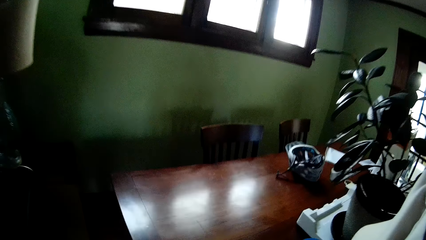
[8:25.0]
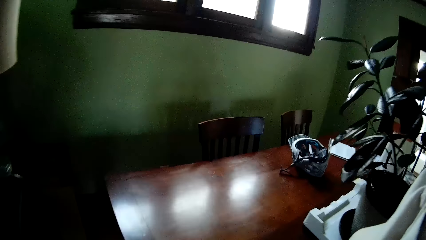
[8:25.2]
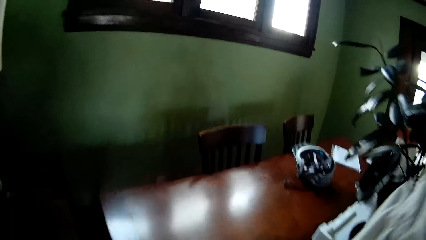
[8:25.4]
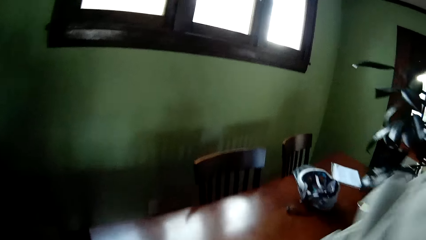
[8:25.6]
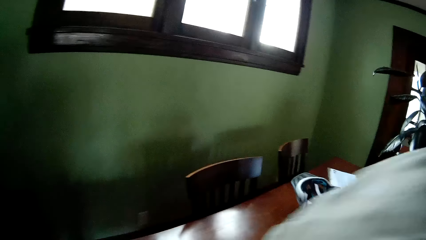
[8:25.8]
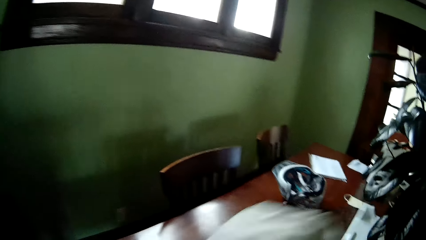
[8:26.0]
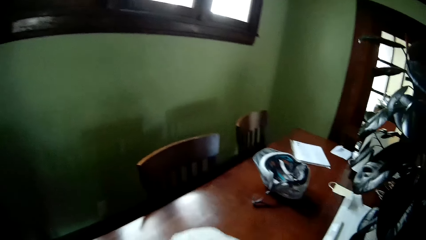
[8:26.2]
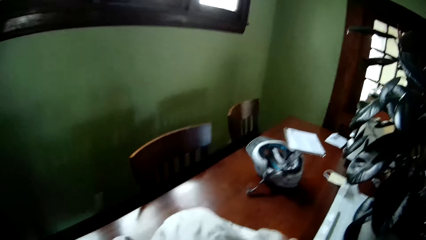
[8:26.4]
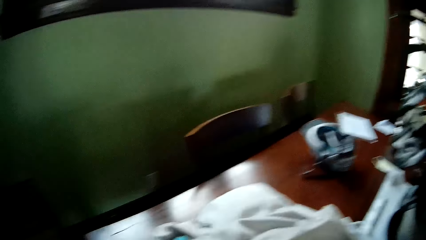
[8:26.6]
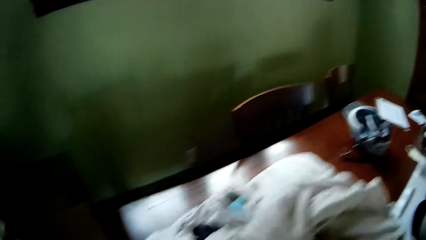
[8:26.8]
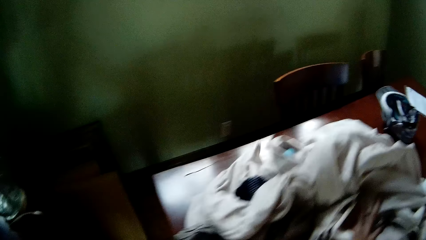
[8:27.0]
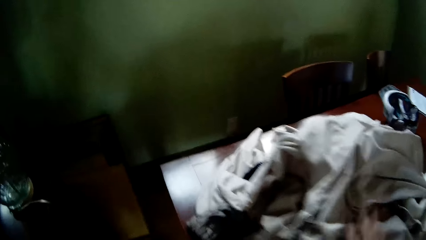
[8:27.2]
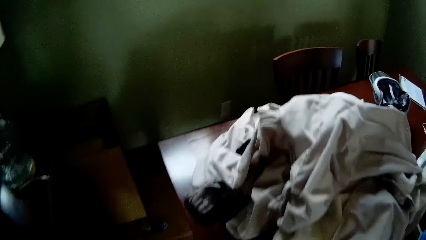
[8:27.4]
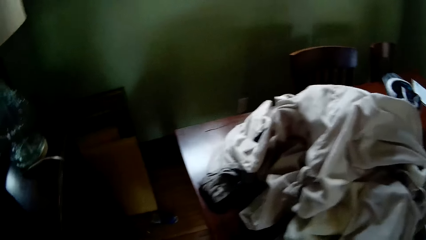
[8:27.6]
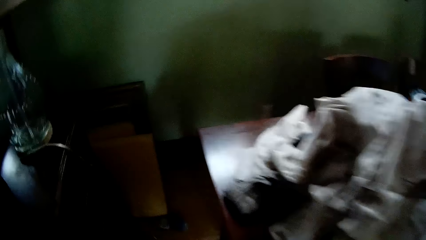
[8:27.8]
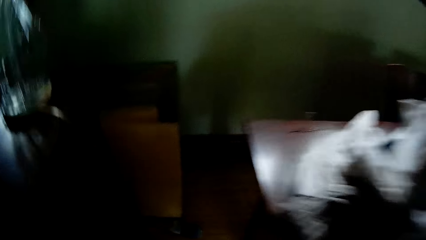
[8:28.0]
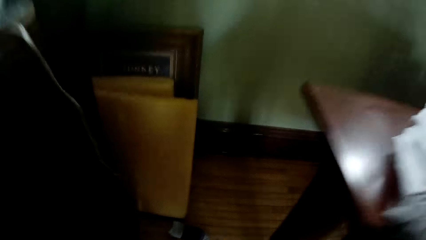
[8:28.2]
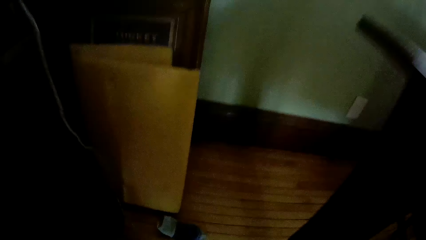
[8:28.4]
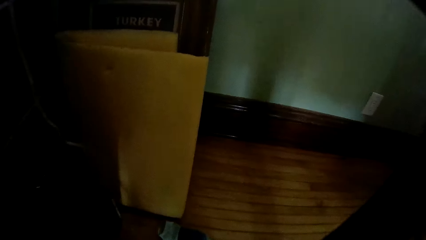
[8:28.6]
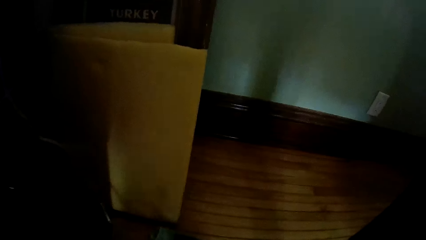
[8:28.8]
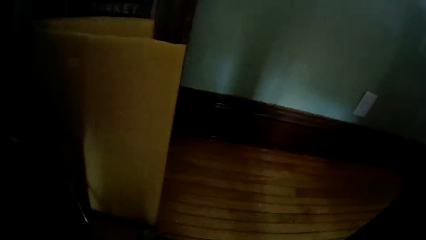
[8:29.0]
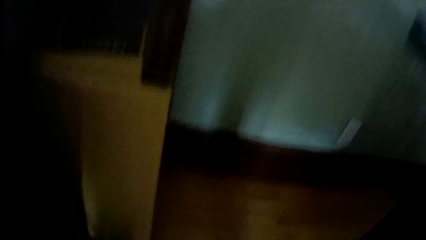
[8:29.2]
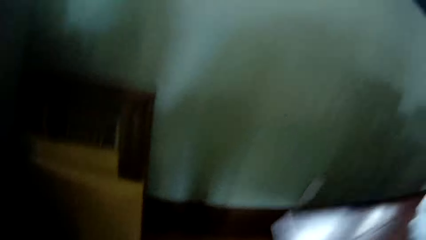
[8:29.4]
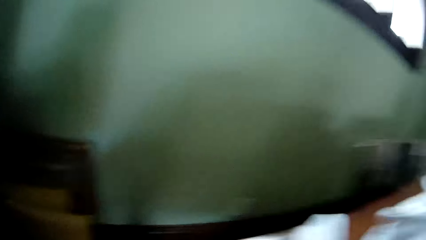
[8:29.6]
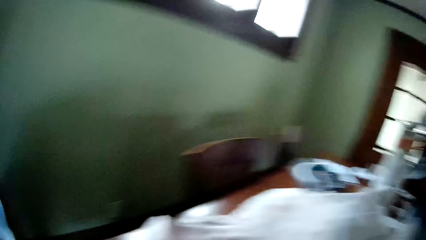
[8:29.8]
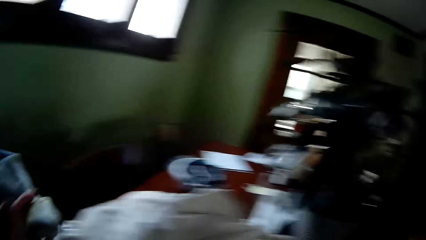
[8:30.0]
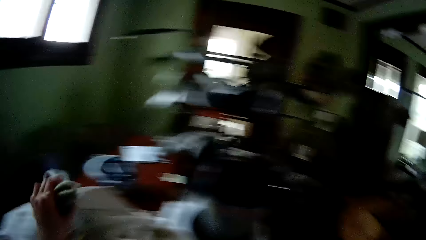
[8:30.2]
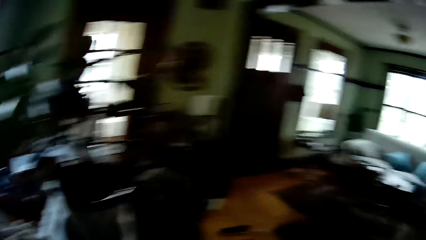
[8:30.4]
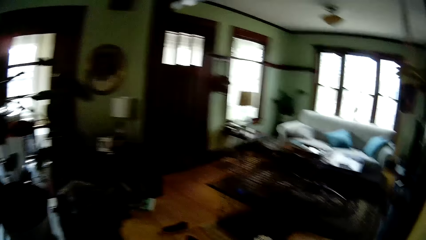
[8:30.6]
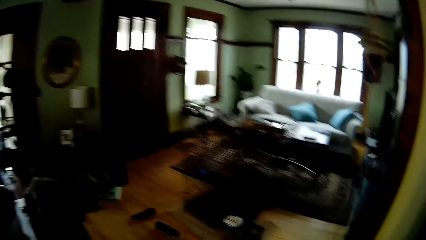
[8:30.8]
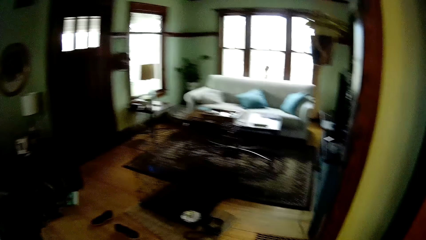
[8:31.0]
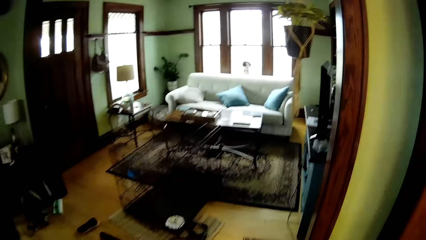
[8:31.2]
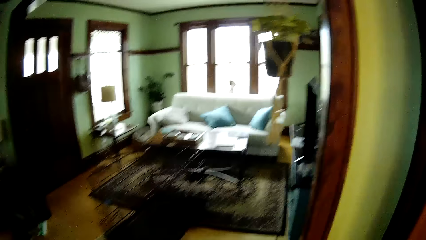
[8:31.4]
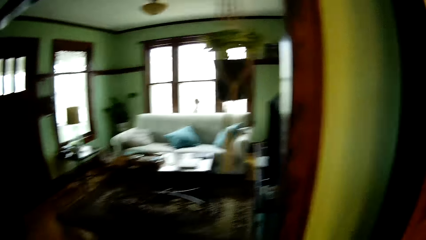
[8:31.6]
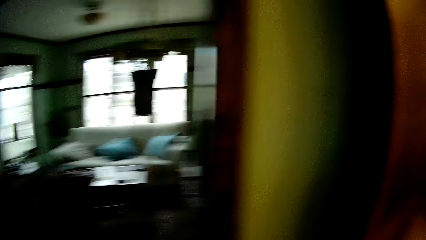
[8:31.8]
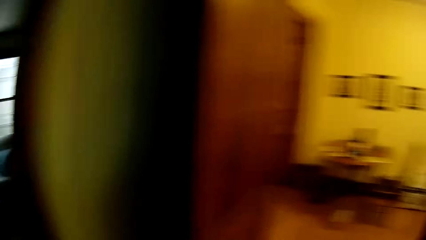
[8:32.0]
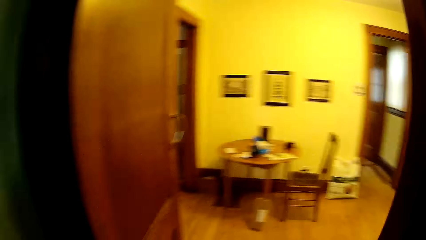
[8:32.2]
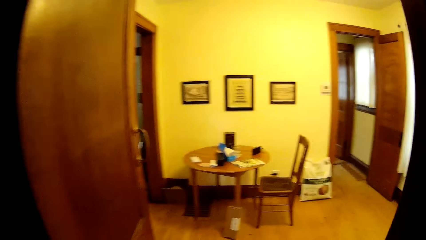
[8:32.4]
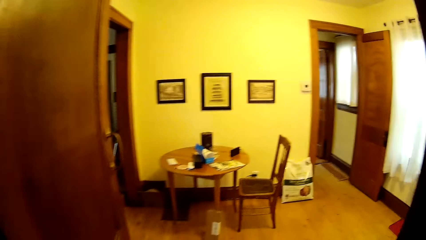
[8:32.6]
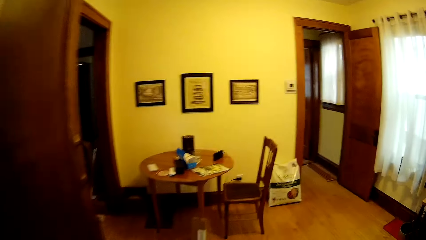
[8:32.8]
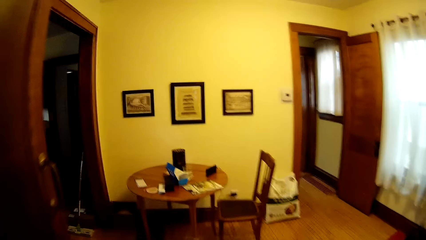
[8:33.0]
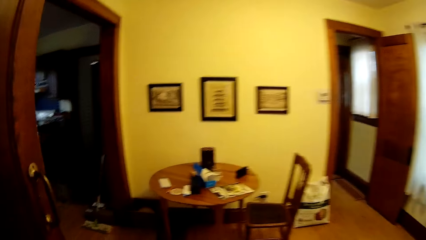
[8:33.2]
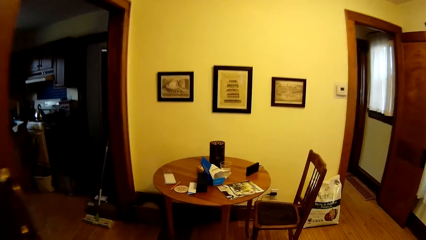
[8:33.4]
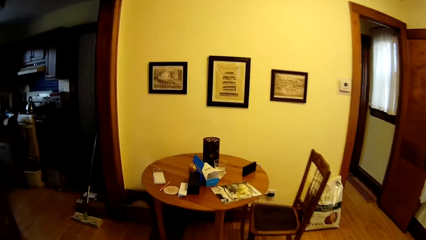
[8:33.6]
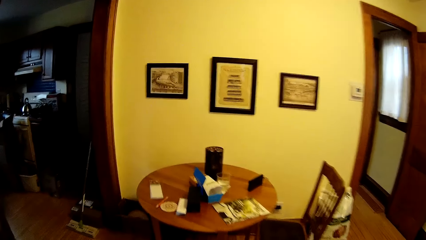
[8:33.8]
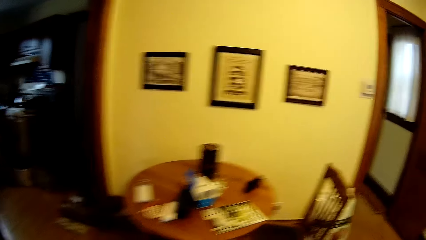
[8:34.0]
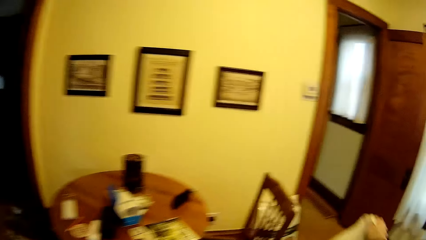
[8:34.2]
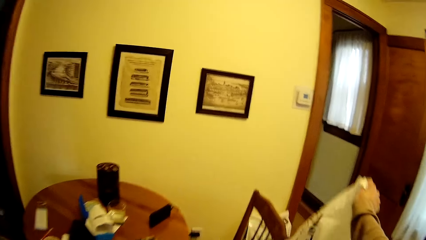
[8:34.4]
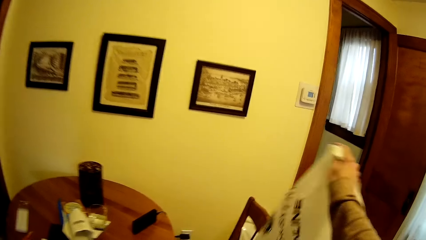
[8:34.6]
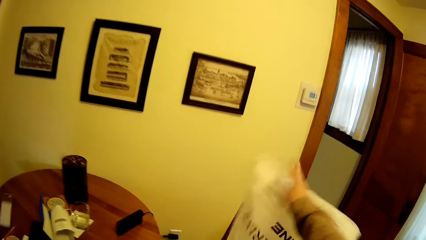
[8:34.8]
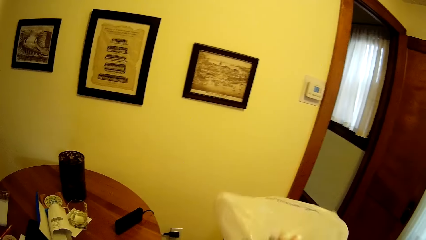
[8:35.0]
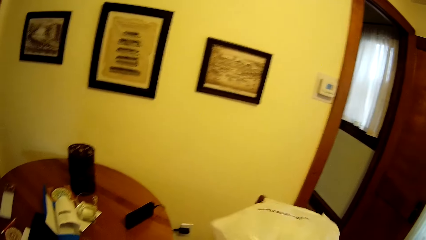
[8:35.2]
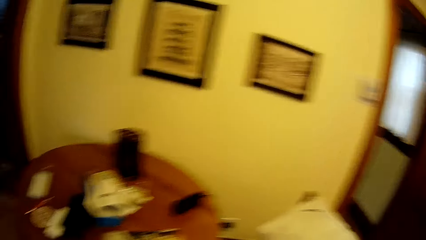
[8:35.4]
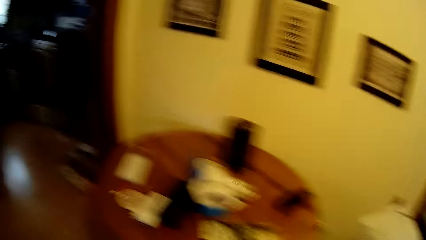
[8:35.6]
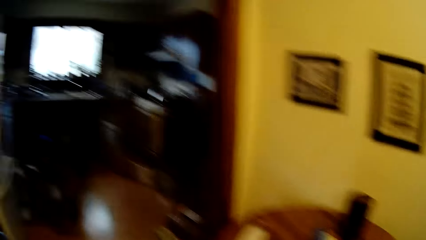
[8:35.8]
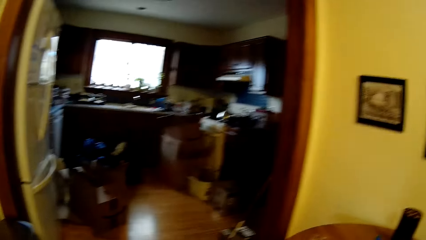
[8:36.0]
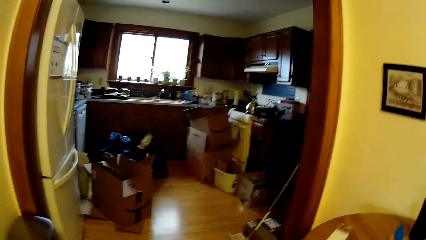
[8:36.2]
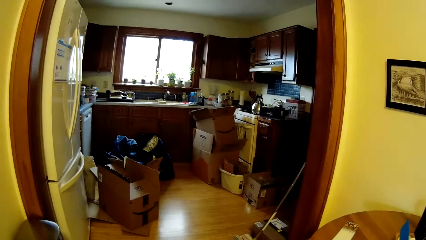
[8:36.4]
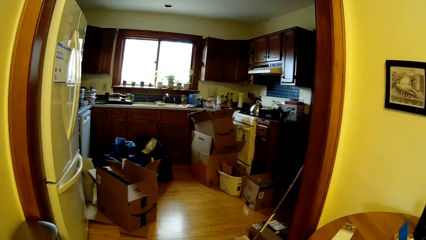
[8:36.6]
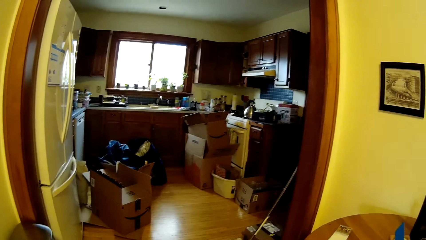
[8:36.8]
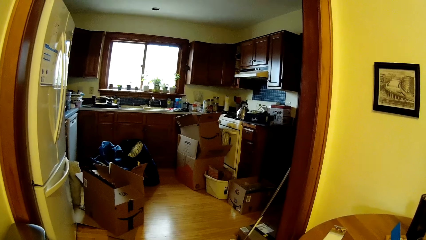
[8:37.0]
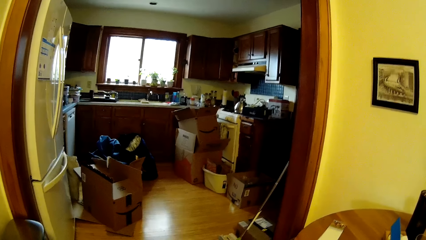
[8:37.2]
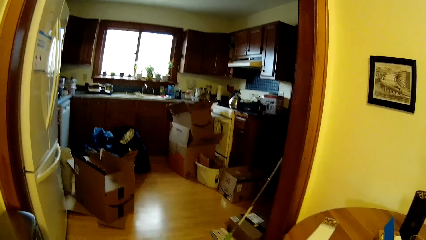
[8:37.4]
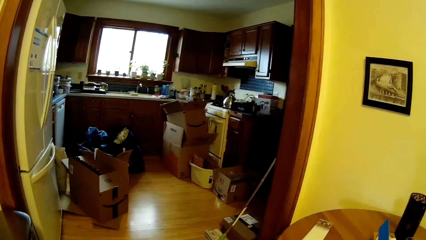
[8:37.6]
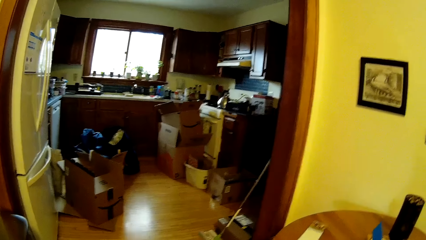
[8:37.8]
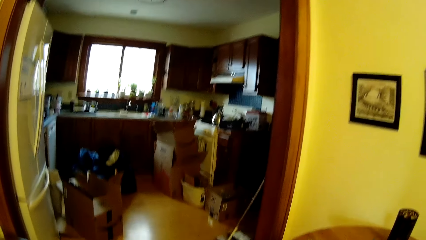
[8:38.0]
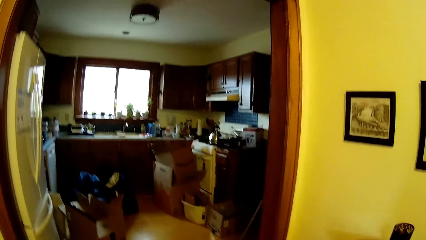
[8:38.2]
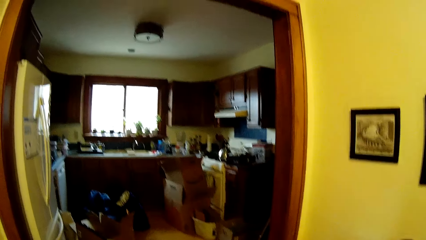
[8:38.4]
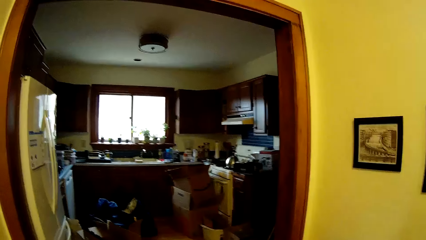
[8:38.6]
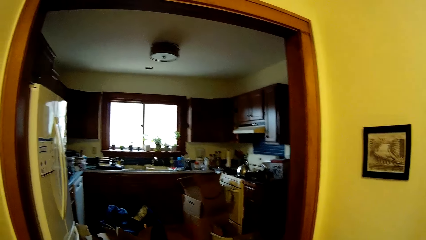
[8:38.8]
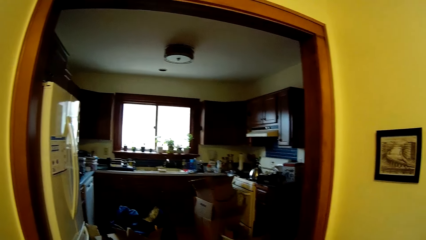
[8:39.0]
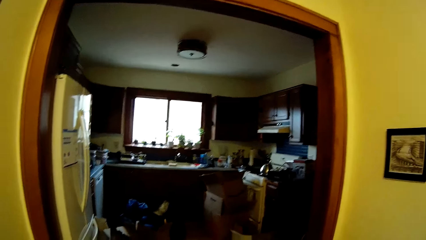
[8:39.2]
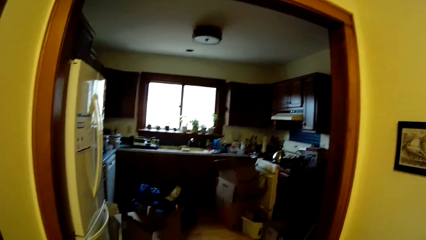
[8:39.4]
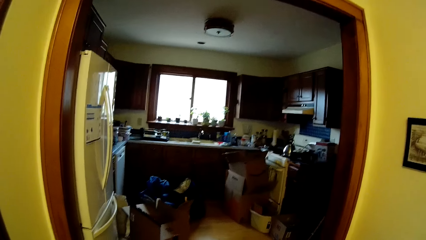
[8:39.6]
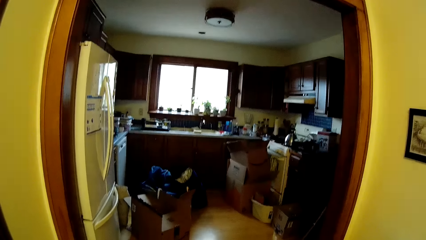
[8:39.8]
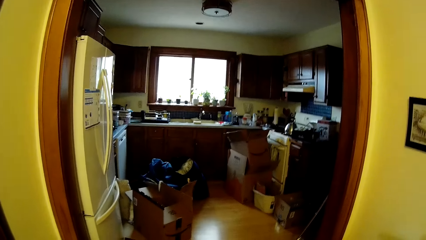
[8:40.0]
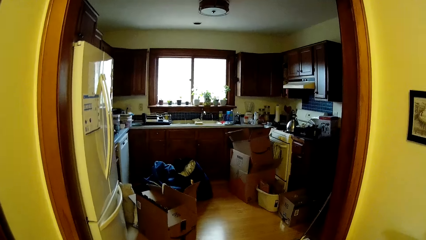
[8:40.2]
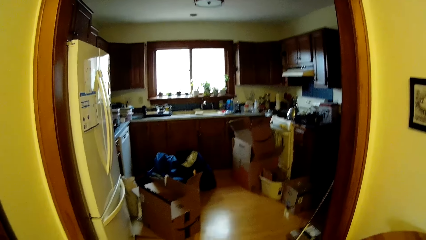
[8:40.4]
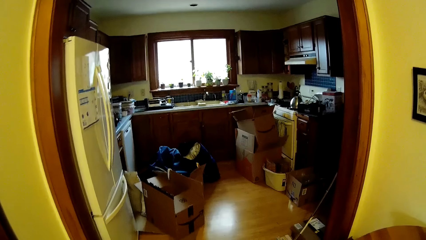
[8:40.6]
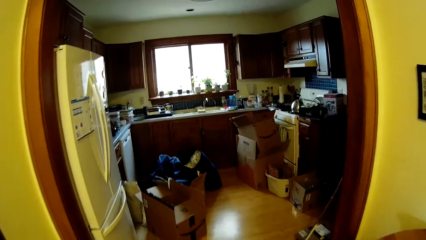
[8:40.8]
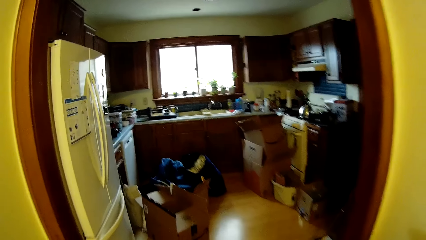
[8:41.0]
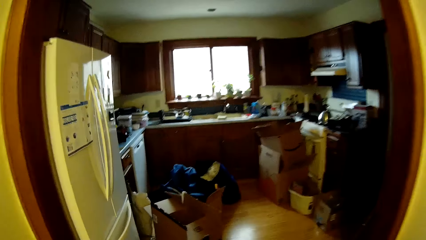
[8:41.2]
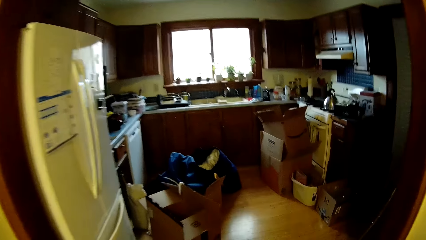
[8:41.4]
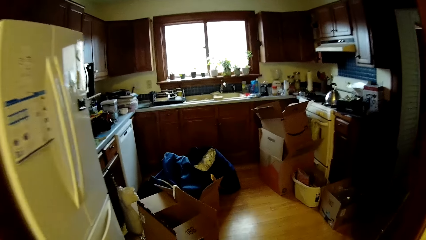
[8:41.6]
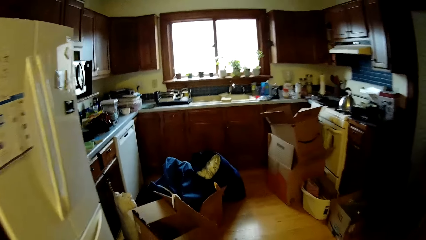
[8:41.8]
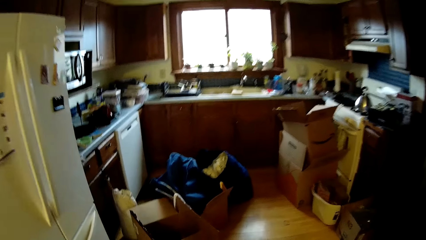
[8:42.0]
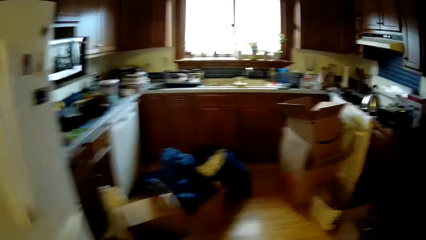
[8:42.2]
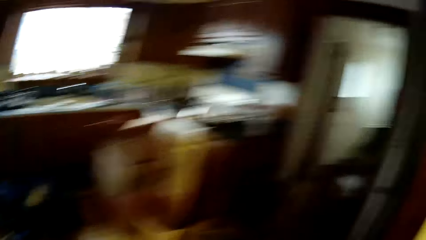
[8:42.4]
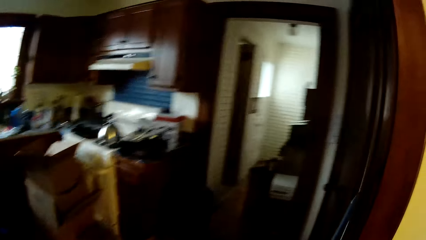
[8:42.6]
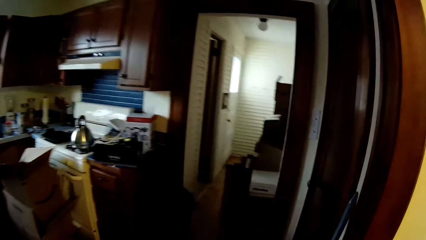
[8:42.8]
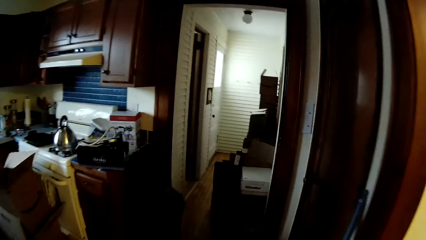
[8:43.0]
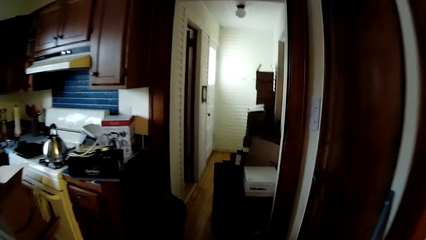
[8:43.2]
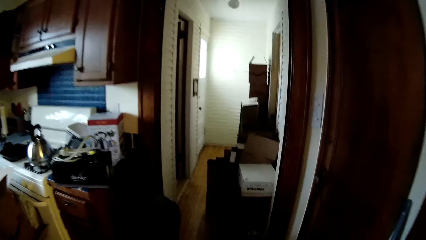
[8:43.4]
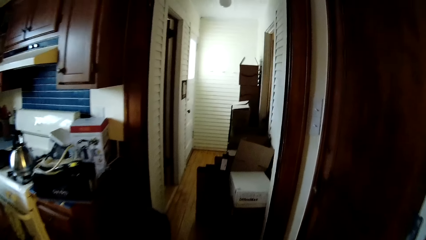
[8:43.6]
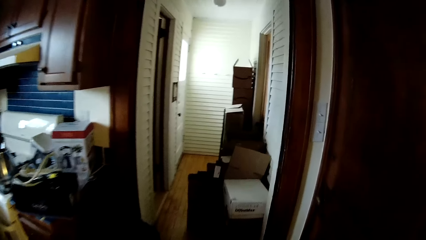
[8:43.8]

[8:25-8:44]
The camera wearer drops the clothes in her right hand on a dining table. She picks up a sock or piece of cloth on the floor. She drops the sock on the dining table with her left hand. She walks out of the dining room. She drops the white laundry bag on a chair with her right hand. She stands on the floor. She walks into the kitchen.
